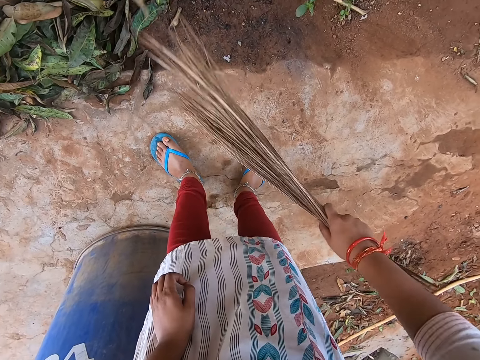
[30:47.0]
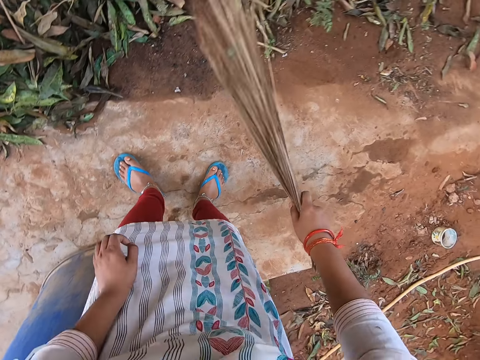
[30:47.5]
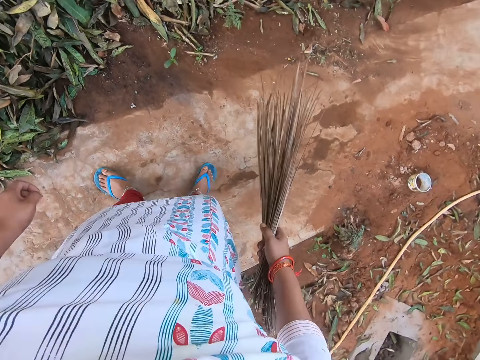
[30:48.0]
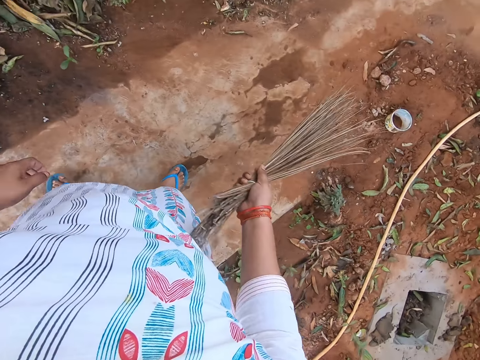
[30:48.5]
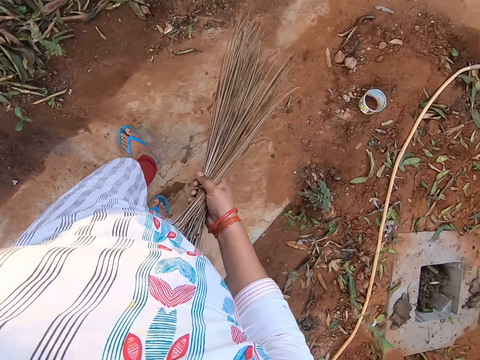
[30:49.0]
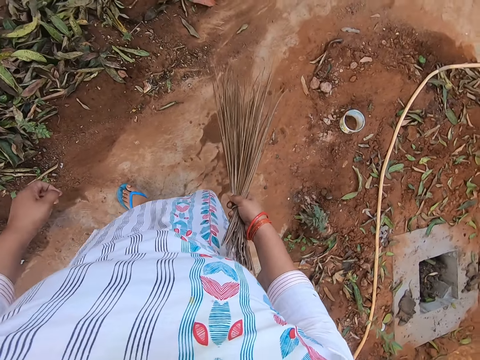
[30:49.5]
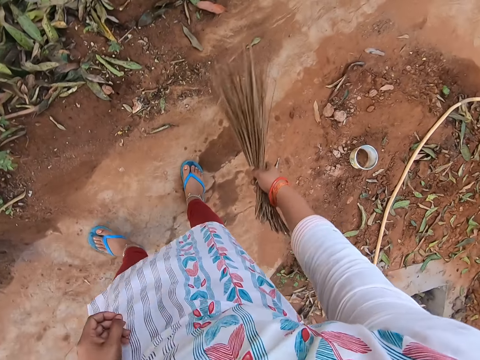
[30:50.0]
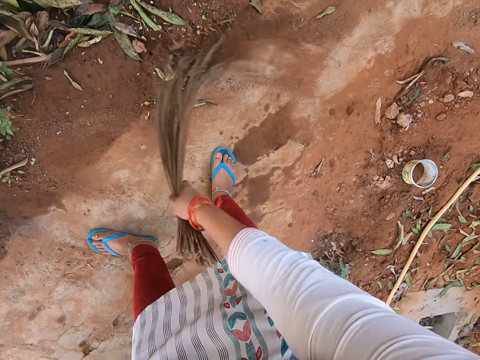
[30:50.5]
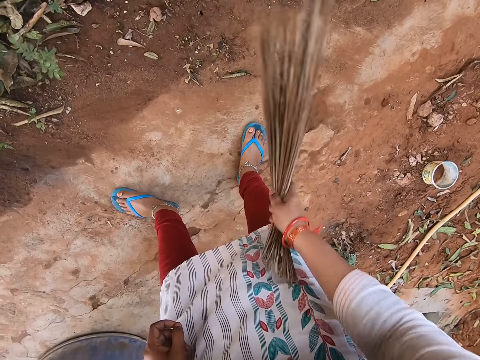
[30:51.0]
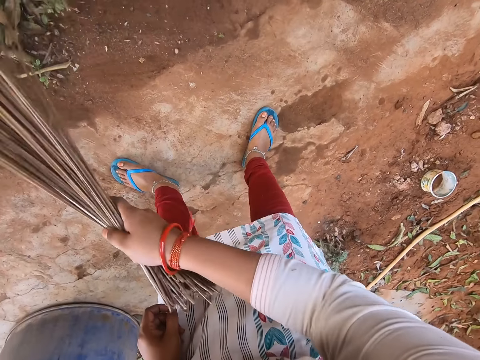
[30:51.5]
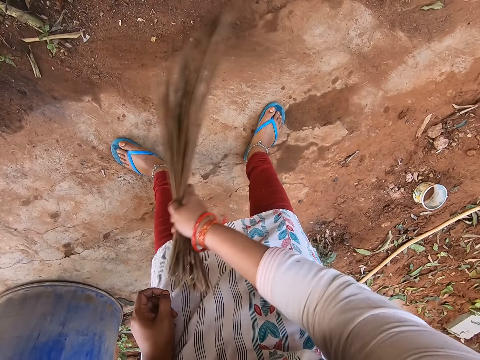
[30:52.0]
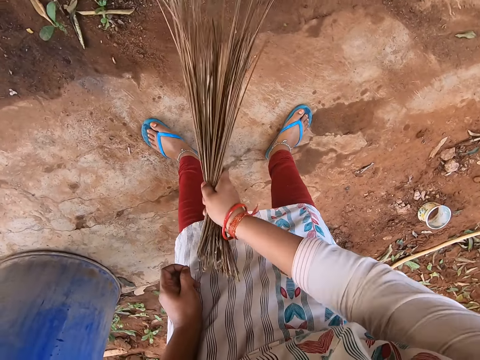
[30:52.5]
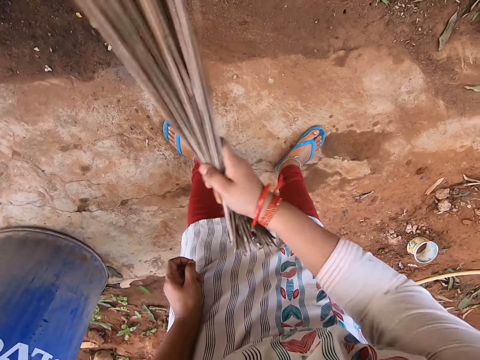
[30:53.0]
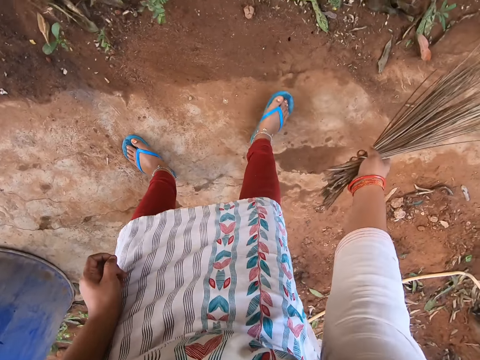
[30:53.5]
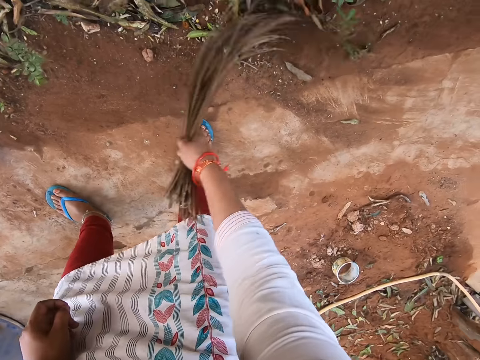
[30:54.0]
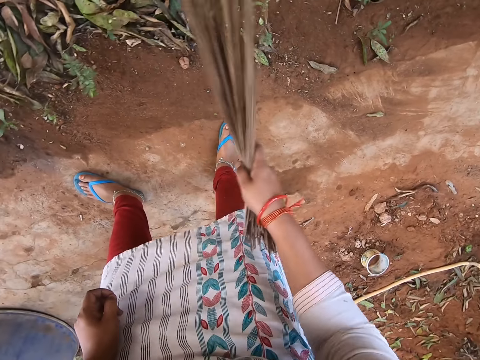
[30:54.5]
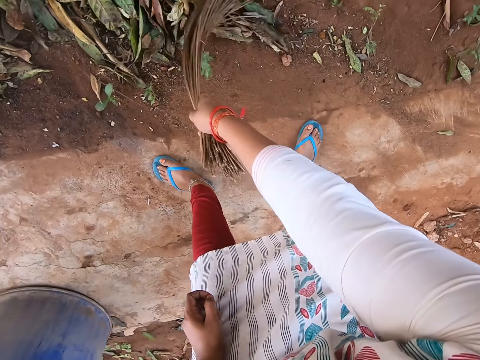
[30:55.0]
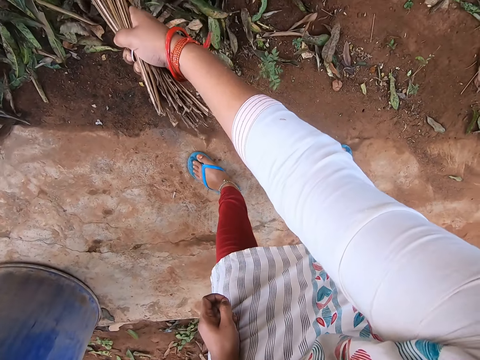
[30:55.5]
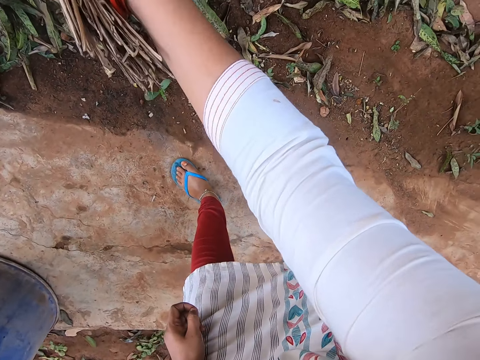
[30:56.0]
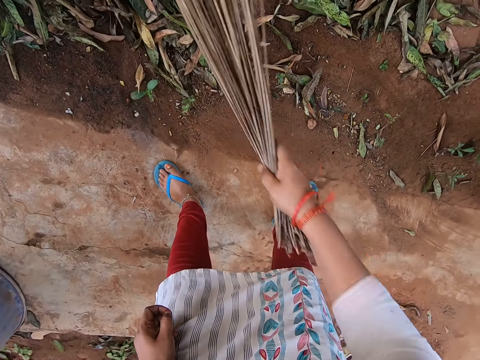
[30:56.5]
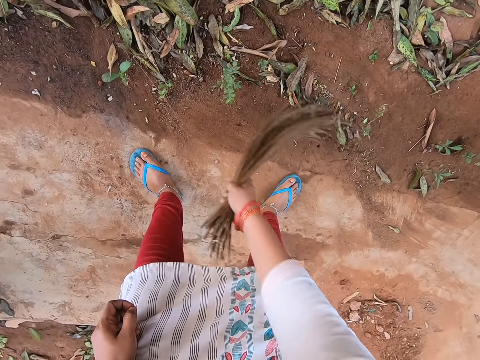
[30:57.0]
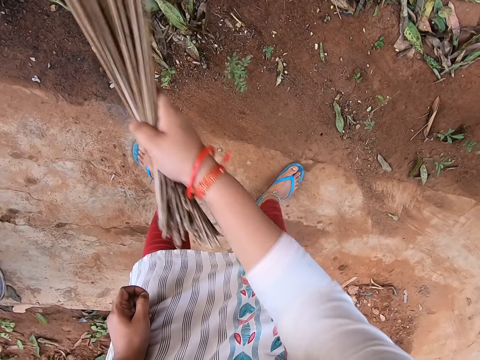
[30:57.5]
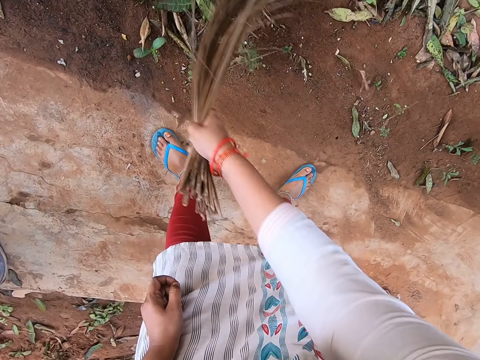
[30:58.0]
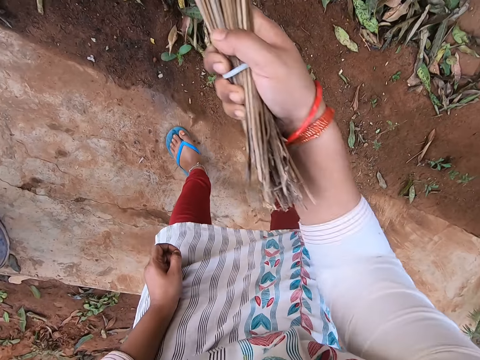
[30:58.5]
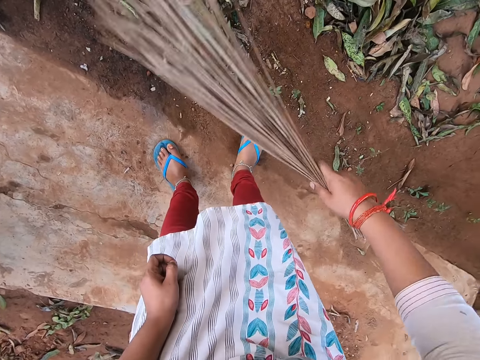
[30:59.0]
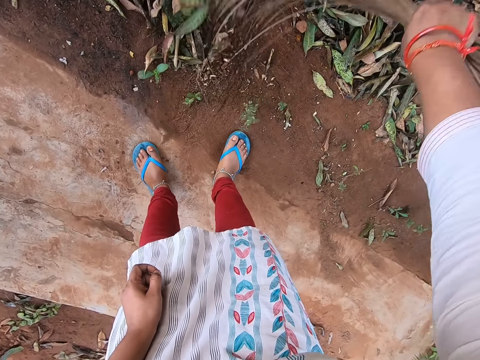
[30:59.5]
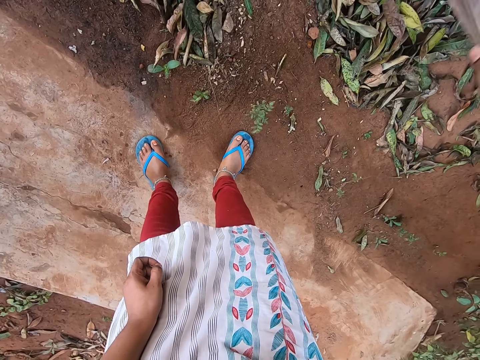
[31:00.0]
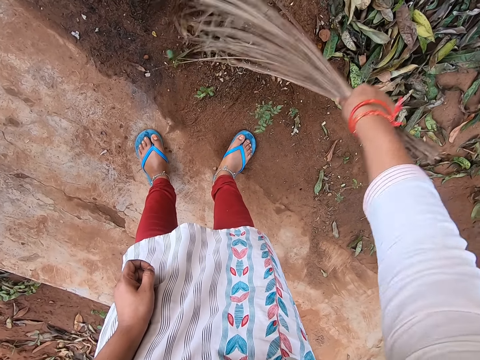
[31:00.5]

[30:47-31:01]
The camera wearer walks around the compound. She hits the broom on her body with her right hand. She sweeps the ground with the broom in her right hand.

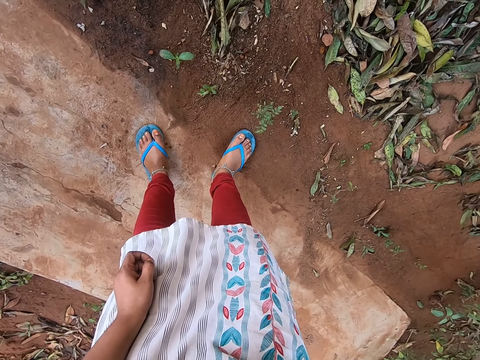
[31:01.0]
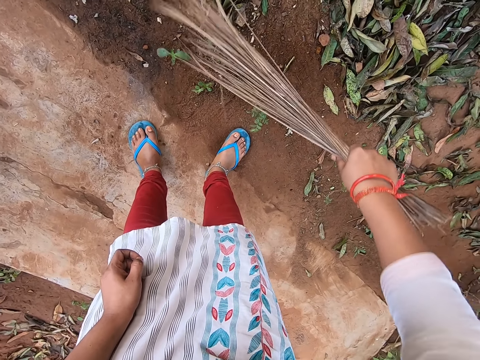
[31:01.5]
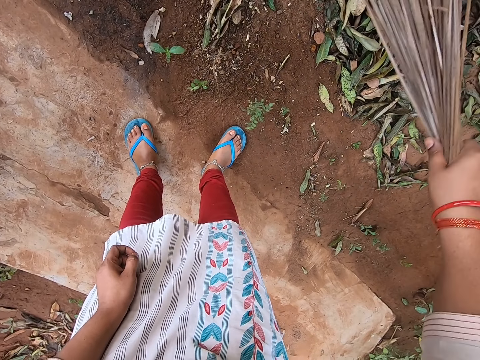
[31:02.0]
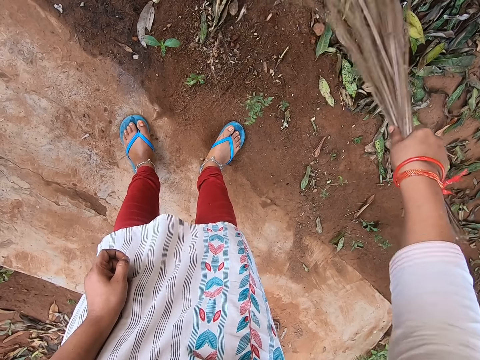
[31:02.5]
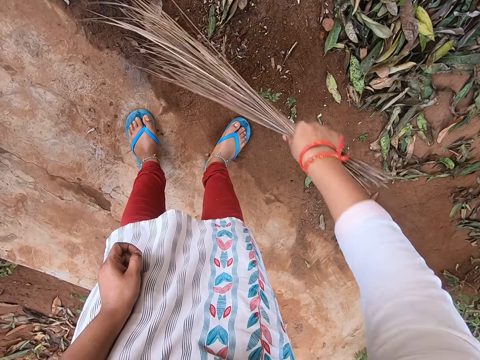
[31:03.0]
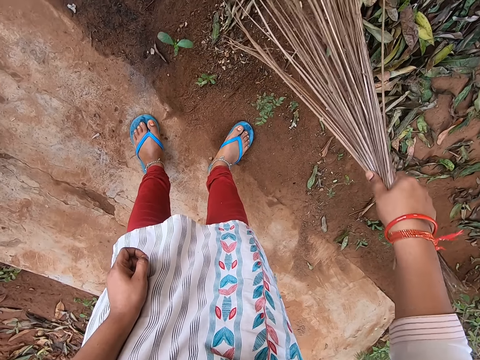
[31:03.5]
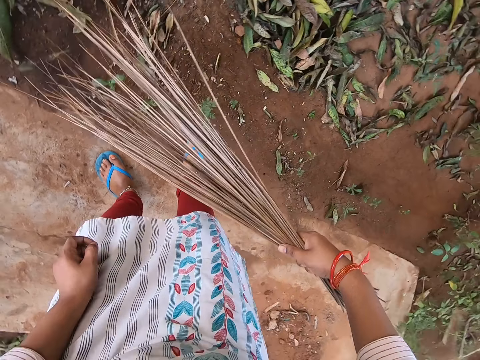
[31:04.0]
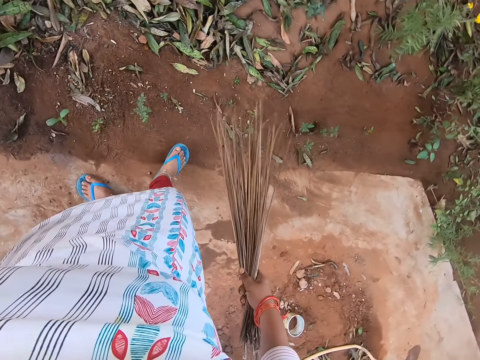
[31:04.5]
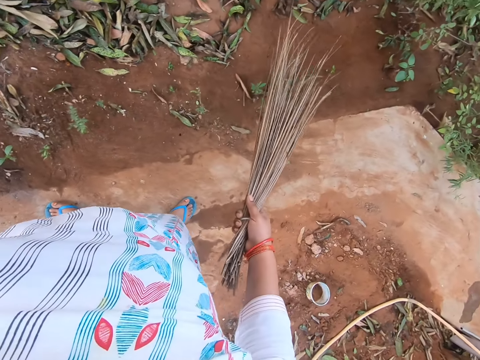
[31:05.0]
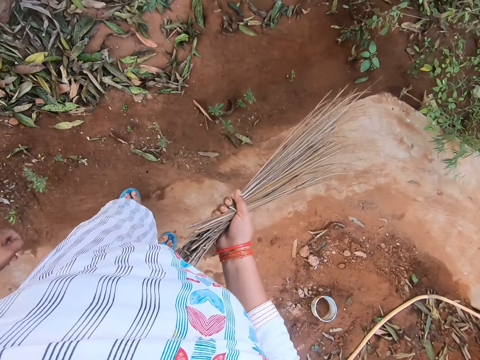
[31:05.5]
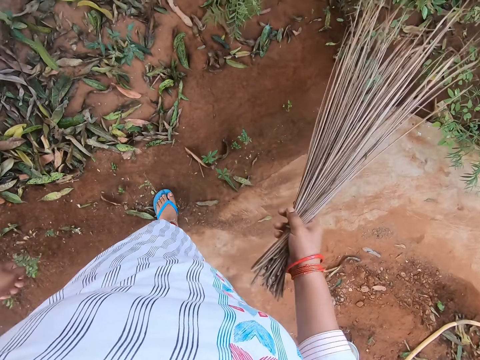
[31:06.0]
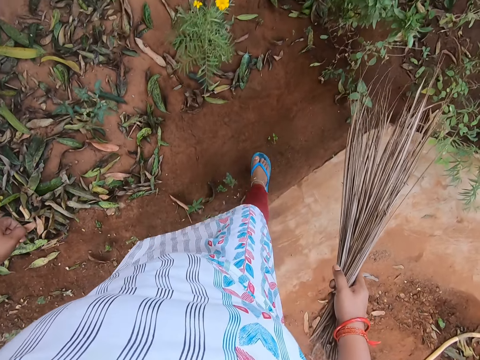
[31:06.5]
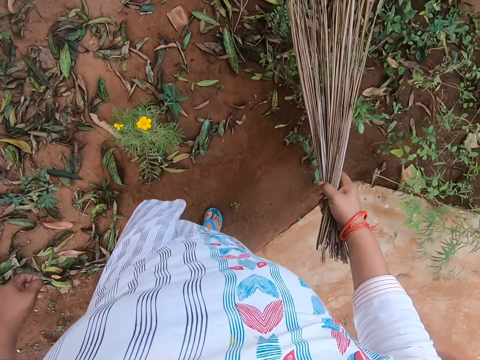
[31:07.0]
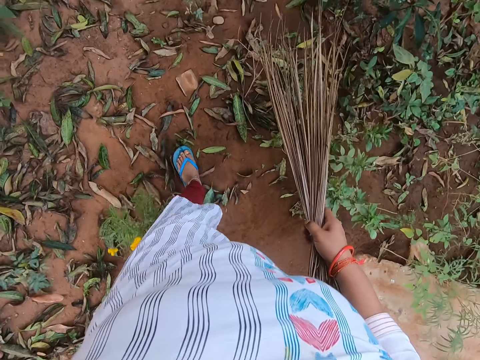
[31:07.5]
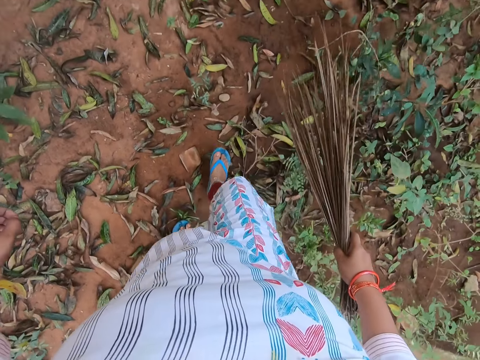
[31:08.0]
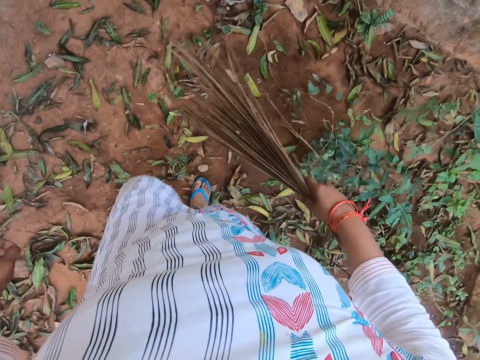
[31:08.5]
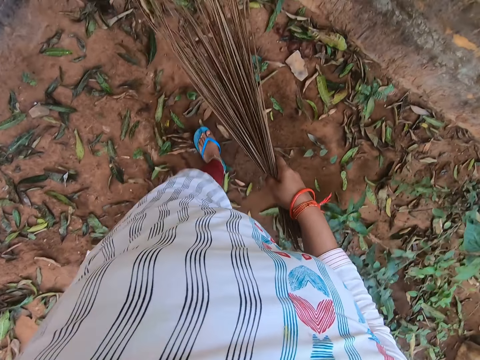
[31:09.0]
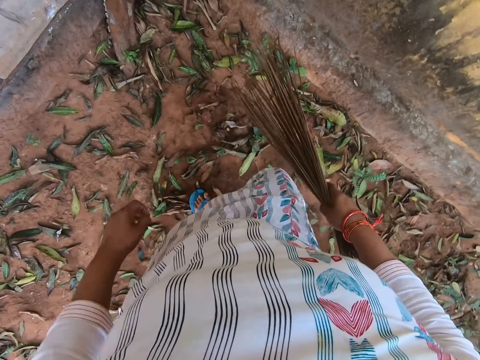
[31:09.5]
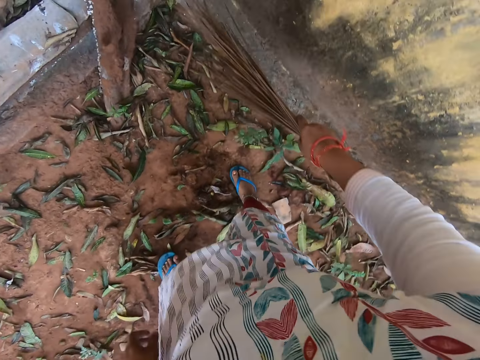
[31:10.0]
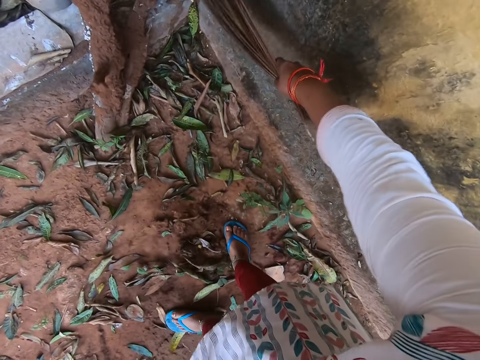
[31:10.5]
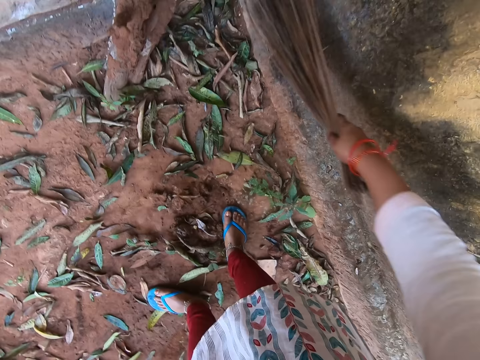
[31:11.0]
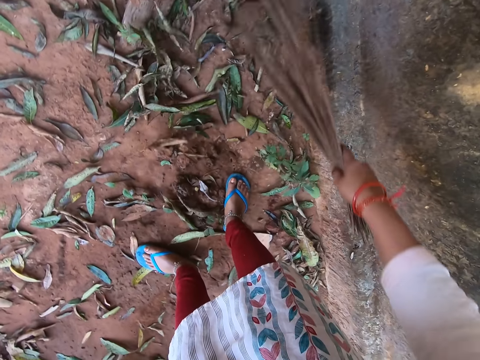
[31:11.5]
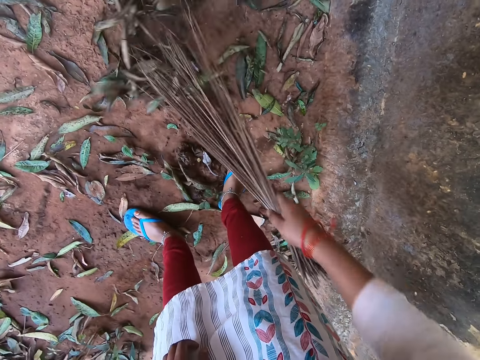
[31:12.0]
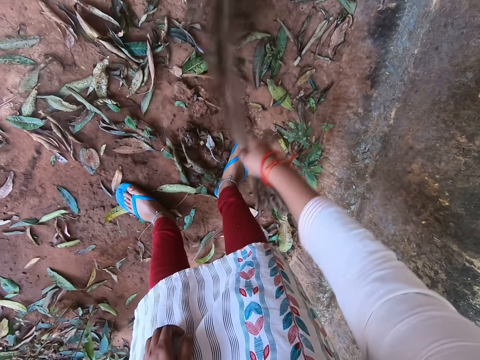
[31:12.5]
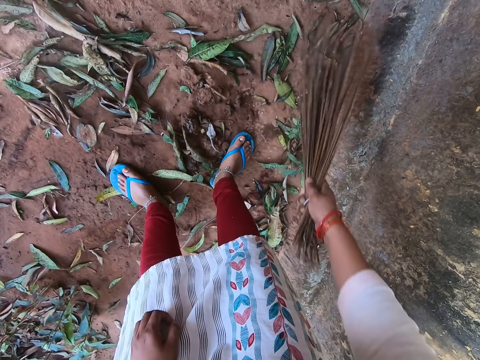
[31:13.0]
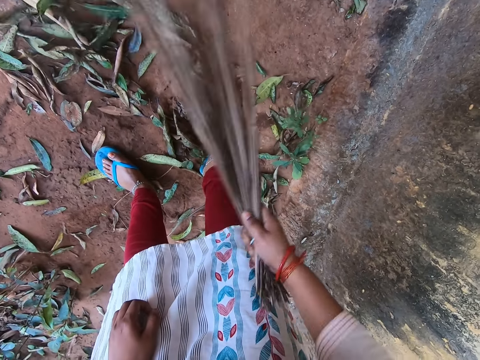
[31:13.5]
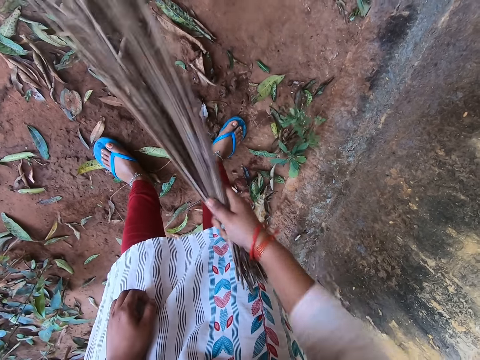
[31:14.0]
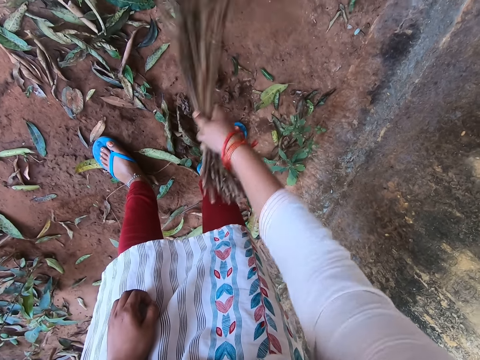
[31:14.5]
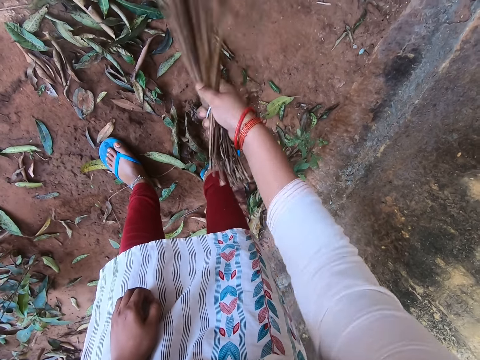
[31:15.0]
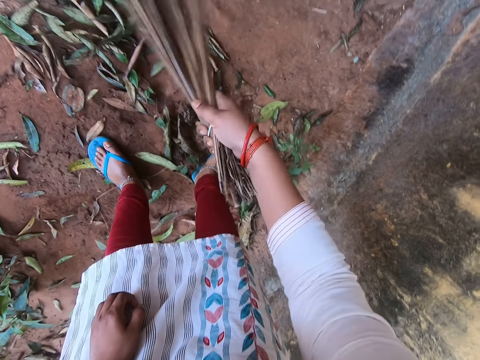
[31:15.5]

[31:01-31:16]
The camera wearer hits the broom on her body with her right hand. She walks in the compound. She sweeps the ground with the broom in her right hand.
